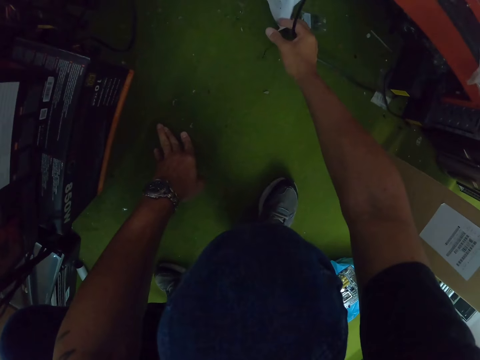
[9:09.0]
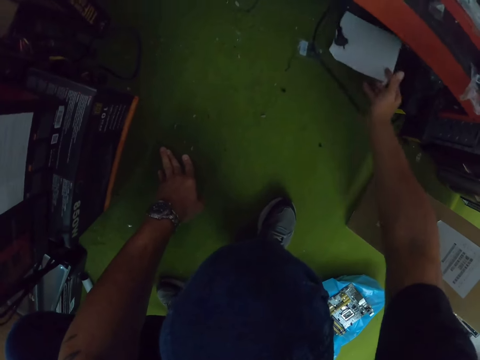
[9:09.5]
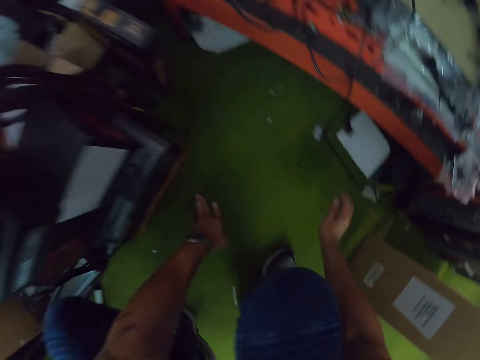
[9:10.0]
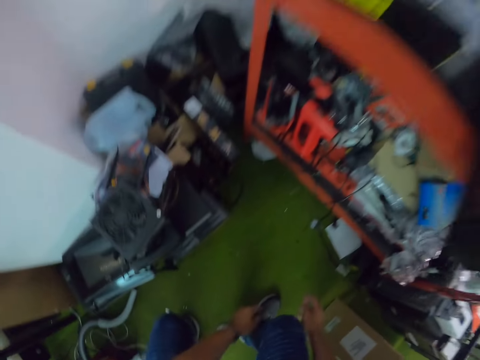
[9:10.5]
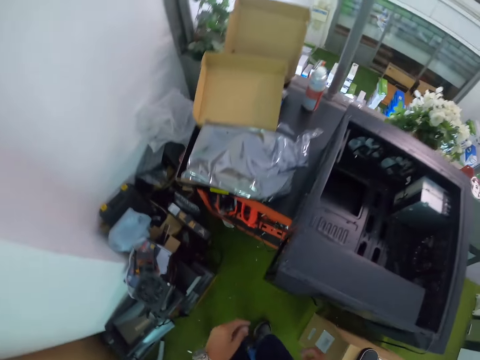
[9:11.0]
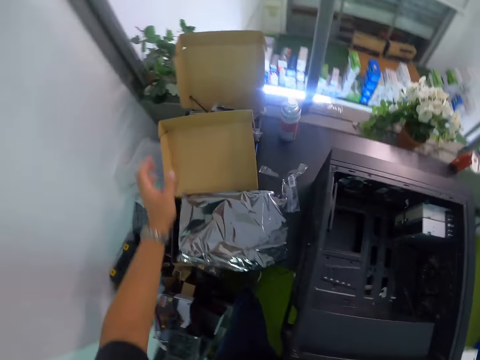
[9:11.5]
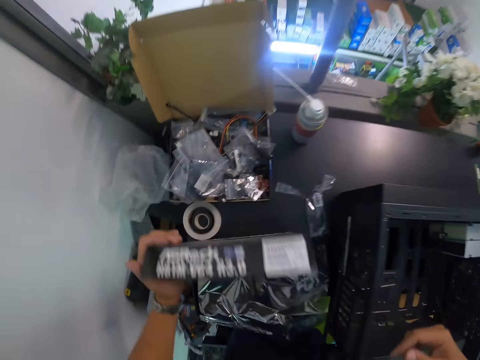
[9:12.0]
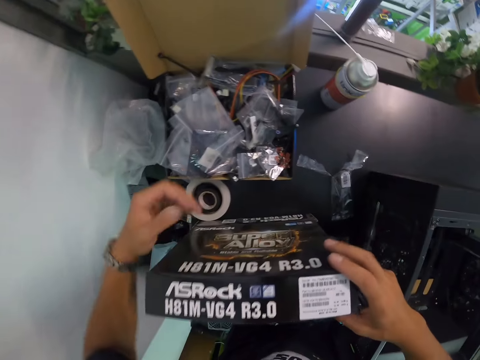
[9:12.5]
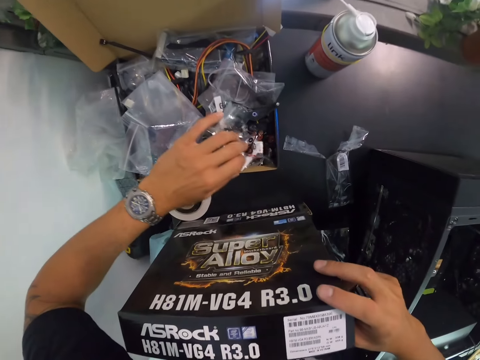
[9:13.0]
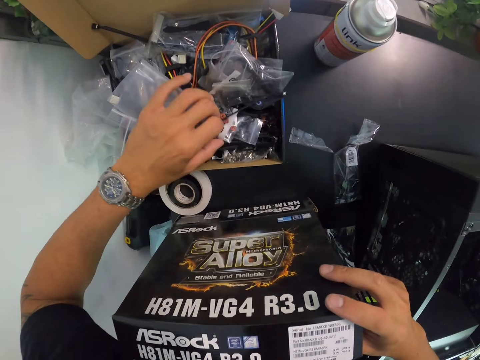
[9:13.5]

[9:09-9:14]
The camera wearer holds a piece of paper with the right hand. He looks around. He holds the box or carton on the table with the right hand. He opens the carton on the cabinet with his left hand. He searches through the carton with his left hand. He holds the carton on the table with the left hand.

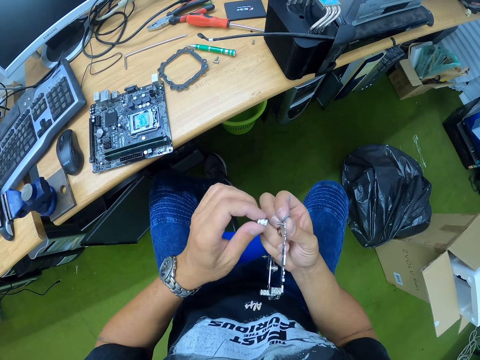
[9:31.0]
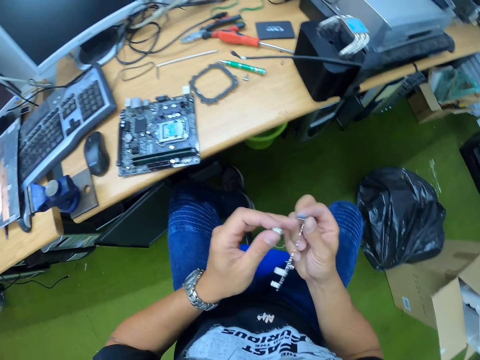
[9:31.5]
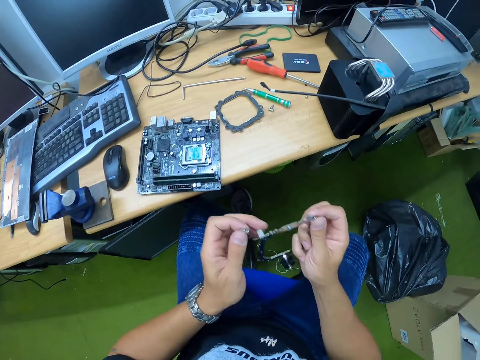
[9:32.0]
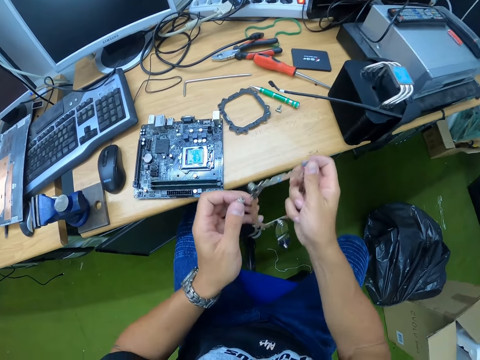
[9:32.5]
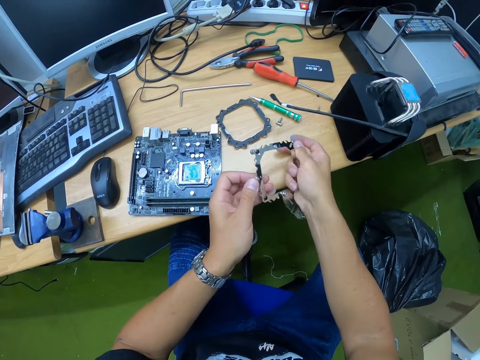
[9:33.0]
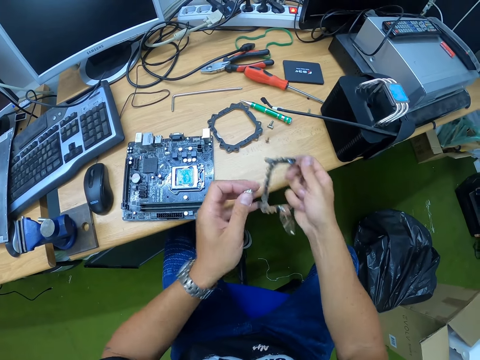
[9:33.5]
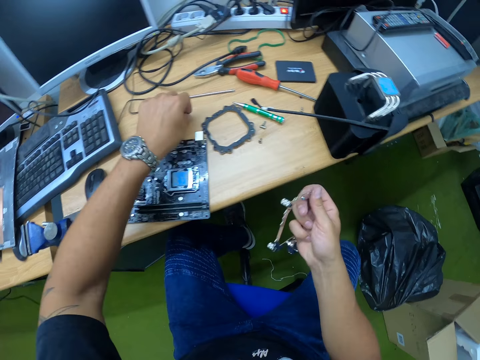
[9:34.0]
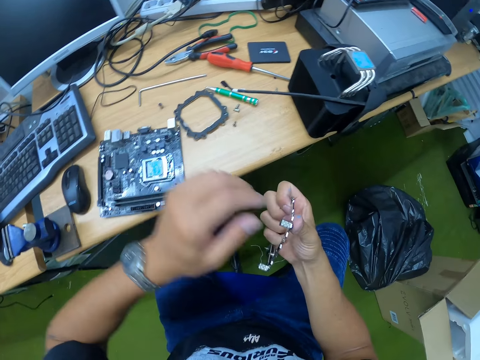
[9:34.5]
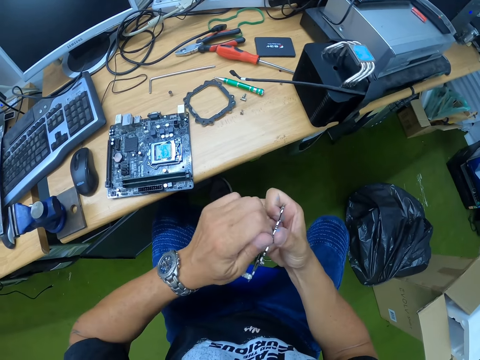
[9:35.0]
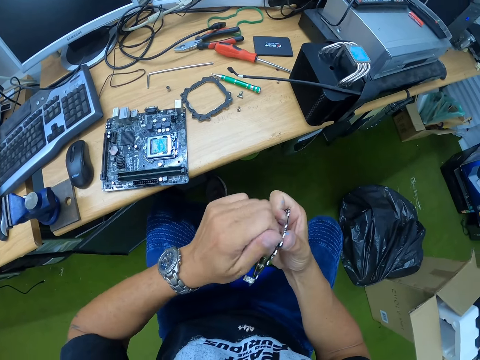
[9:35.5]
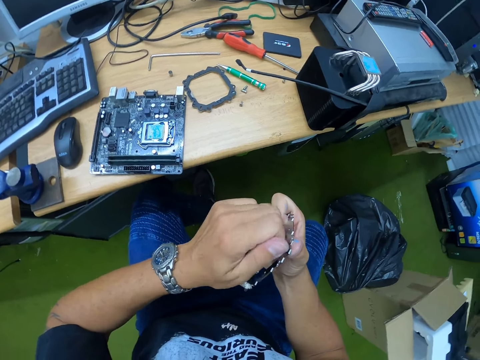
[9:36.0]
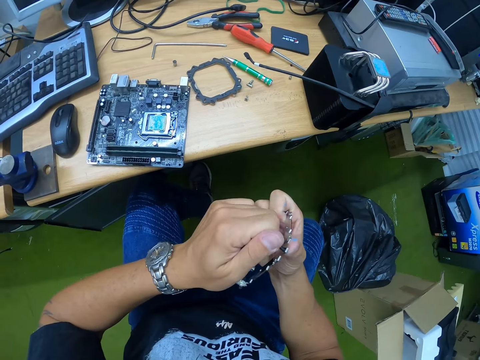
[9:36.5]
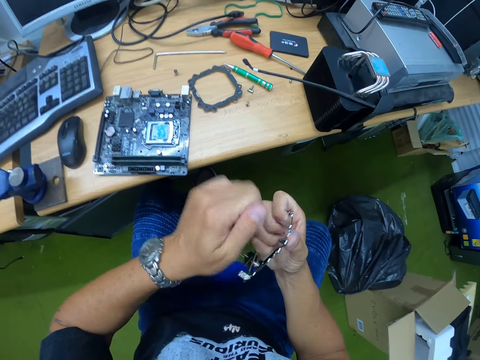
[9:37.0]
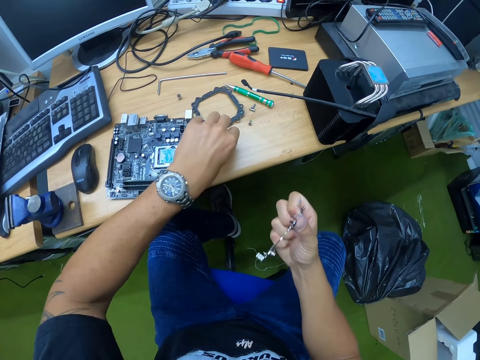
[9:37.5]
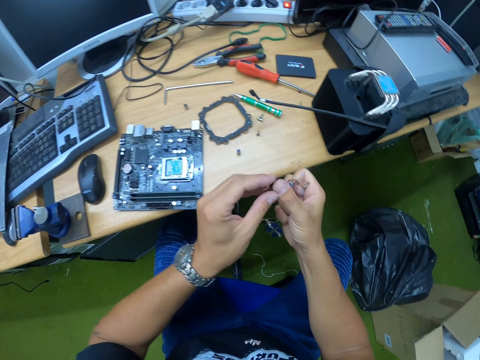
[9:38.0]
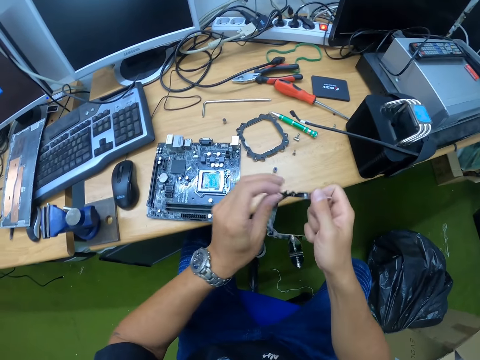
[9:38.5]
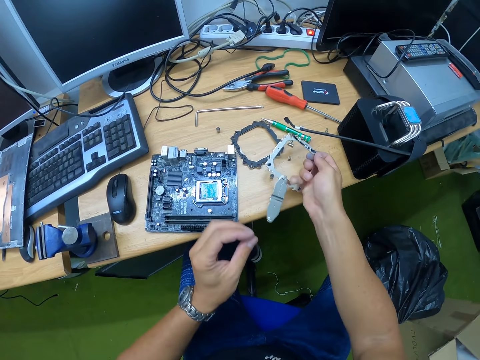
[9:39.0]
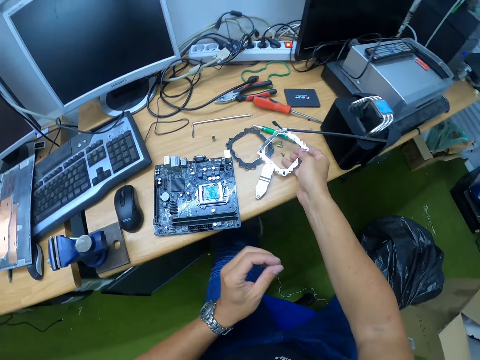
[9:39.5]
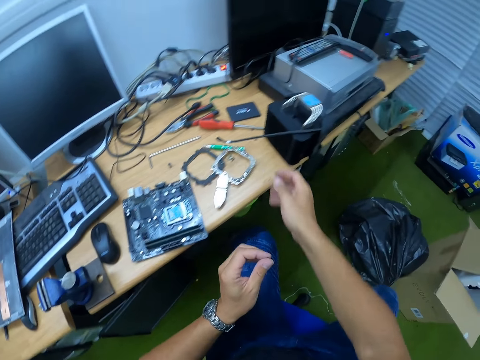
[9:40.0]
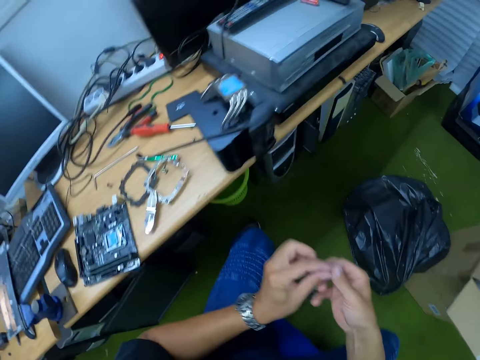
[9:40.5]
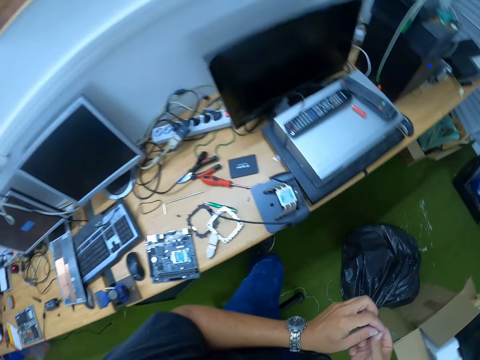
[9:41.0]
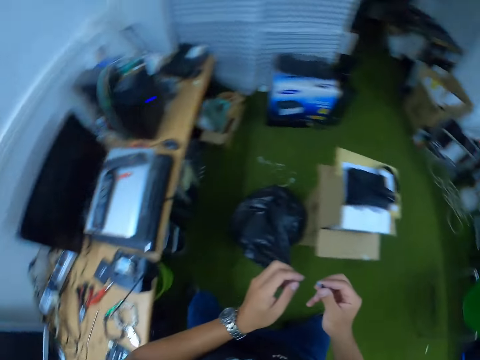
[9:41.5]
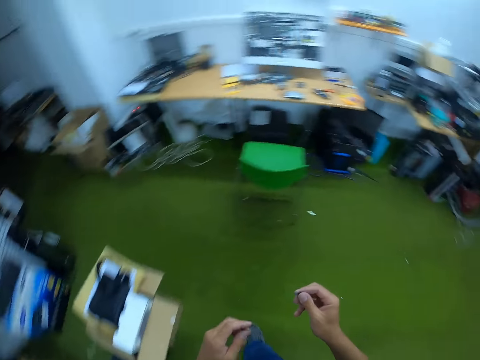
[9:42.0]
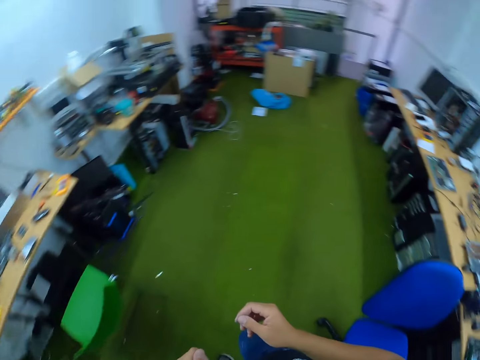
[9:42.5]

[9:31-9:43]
The camera wearer removes the fastener from the screw with his left hand. He holds the fastener with his left hand. He holds the metal panel or computer part in his right hand with his left hand. He pushes the screw from the metal panel with his right hand to the table. He drops the screw on the table. He drops the fastener in his left hand on the table. He places the screw on the table. He unfastens the fastener from the screw in the metal panel in his right hand with his left hand. He tightens the screw to the computer part. He drops the fastener in his left hand on the table. He puts the screw on the table. He removes the screw from the metal panel in his right hand with his left hand. He holds the screw with his left hand. He drops the metal panel on the table with his right hand. He passes the screw from his left hand to his right hand. He stands upright. He holds the screw with his right hand.

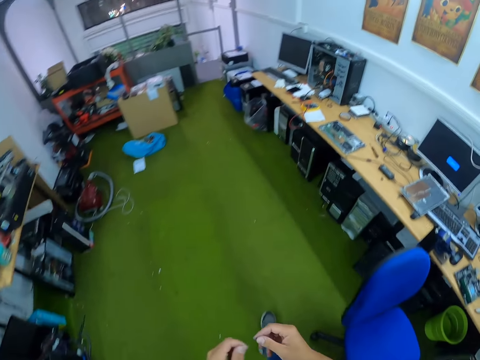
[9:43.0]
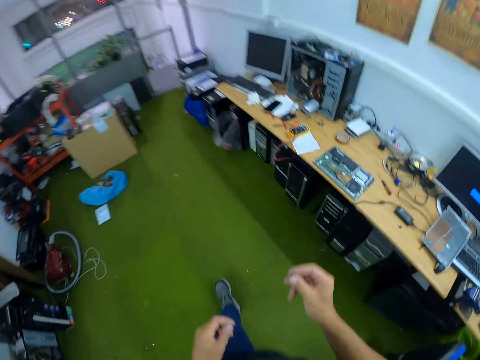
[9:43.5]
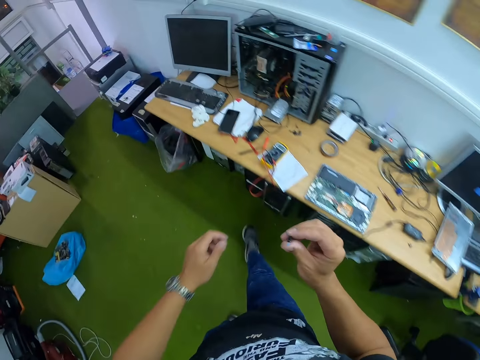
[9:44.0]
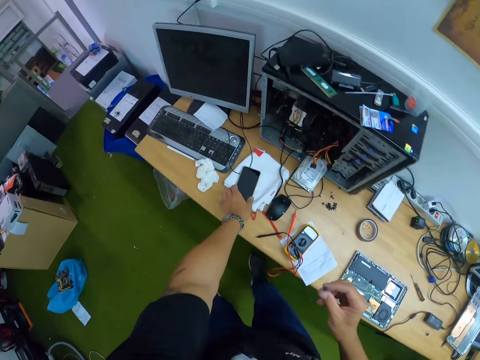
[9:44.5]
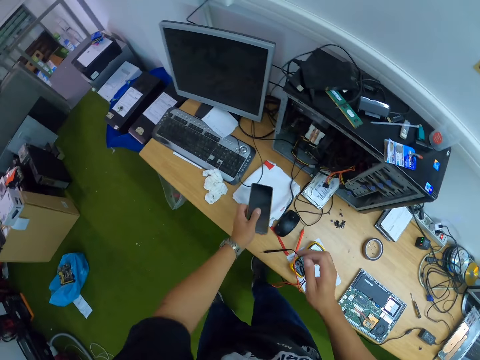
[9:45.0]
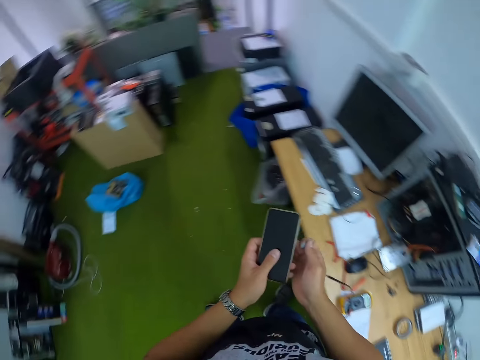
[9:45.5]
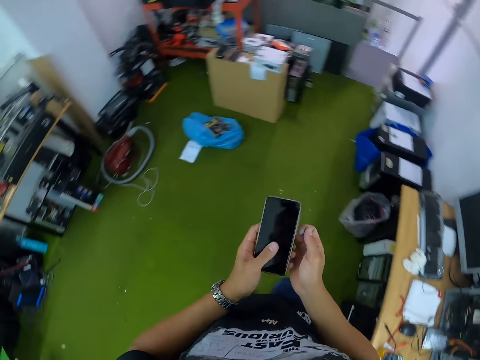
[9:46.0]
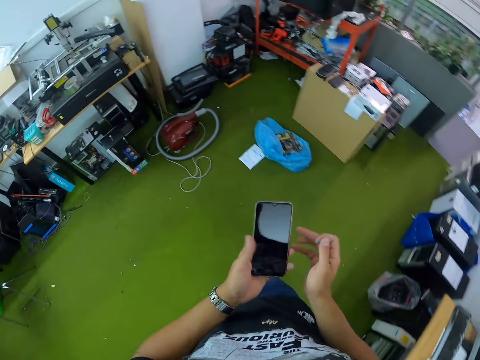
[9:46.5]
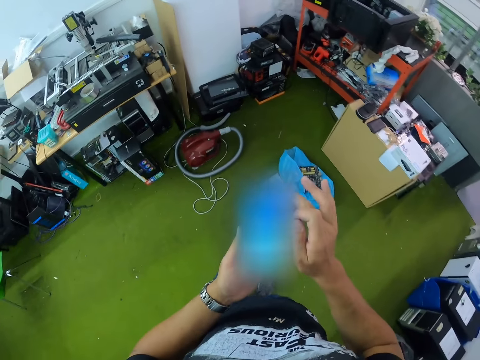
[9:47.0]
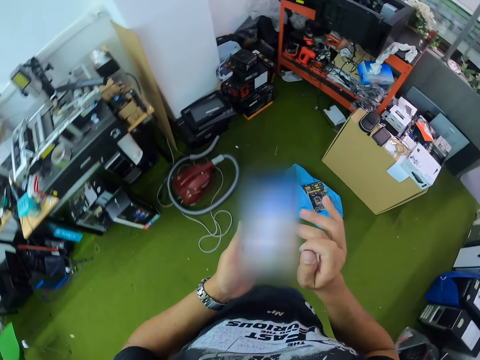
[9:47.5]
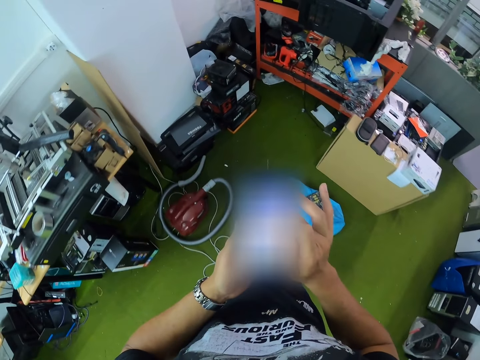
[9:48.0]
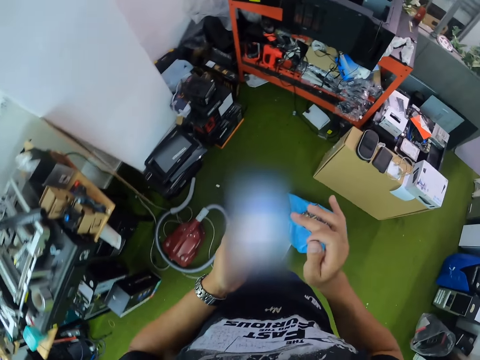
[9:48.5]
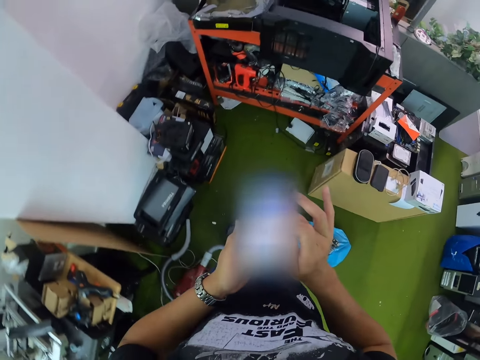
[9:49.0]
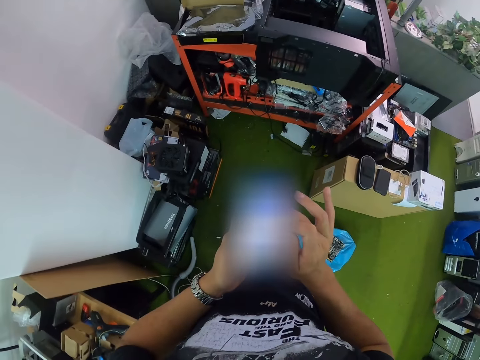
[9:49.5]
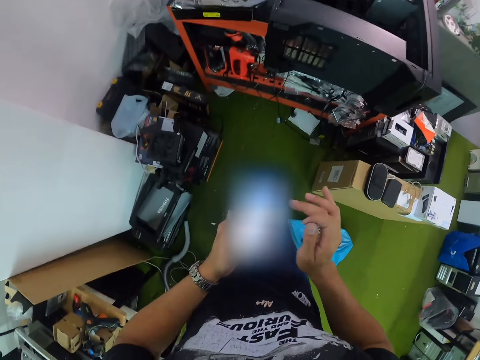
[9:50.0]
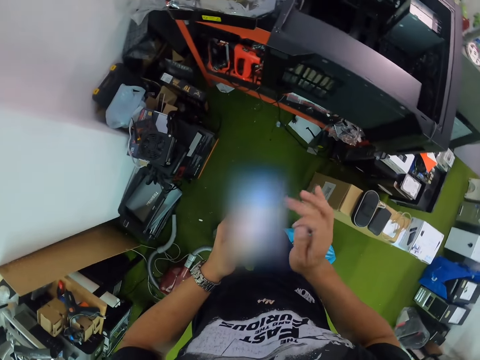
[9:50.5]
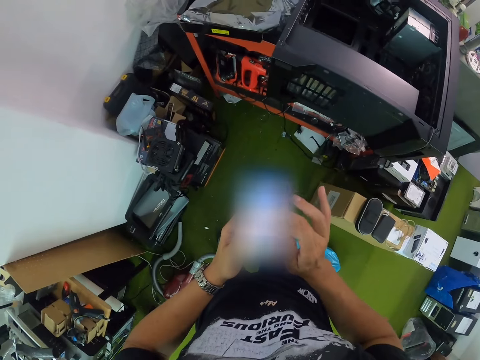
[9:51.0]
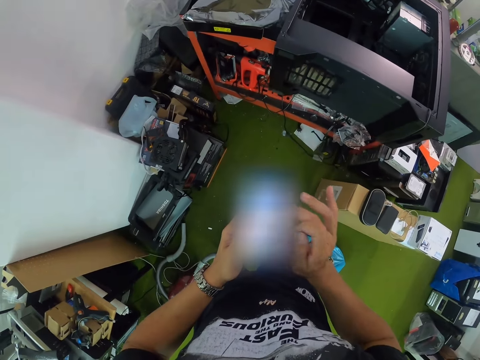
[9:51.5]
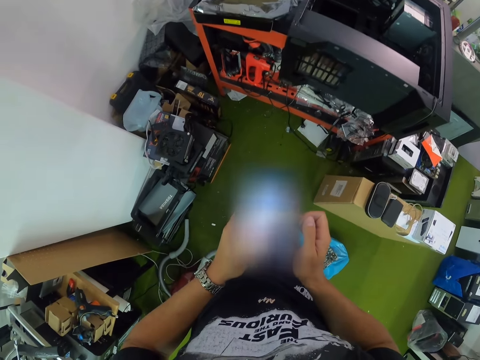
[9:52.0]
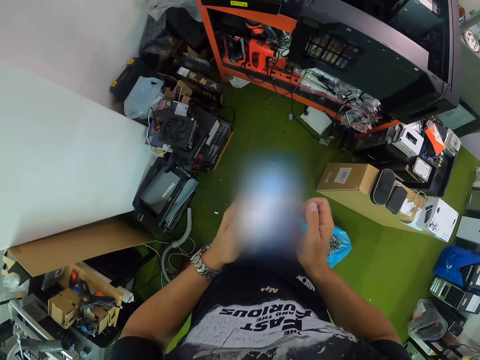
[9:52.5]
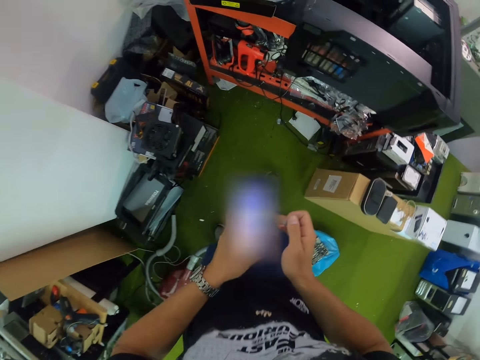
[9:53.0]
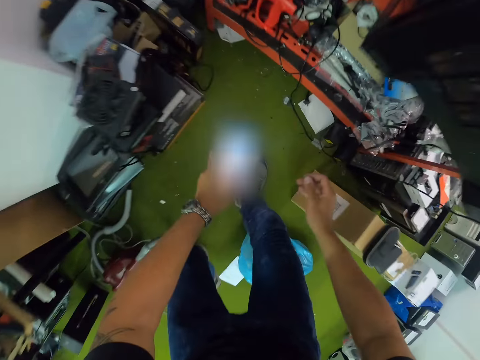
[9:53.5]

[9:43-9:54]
The camera wearer walks around the room. He picks a phone from the table with his left hand. He holds the phone in his left hand with his right hand. He operates the phone in his left hand with his right hand. He operates the phone in his left hand with his left hand.
